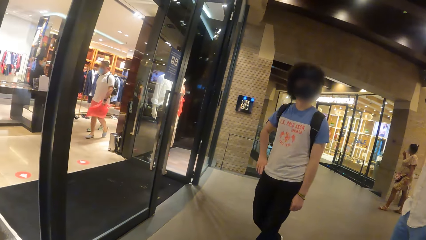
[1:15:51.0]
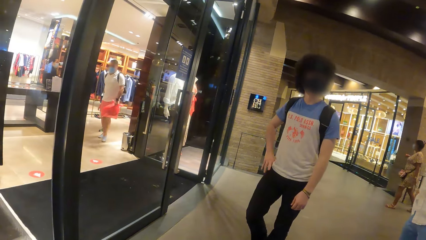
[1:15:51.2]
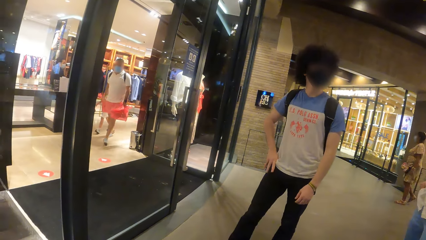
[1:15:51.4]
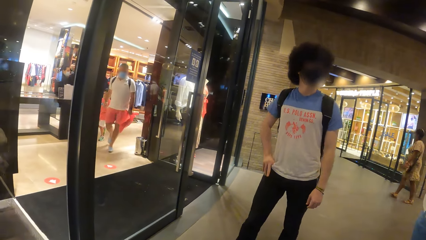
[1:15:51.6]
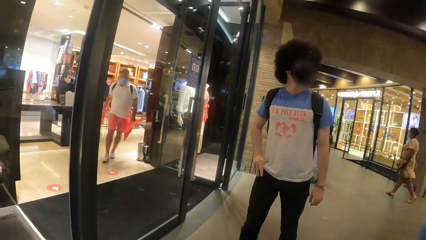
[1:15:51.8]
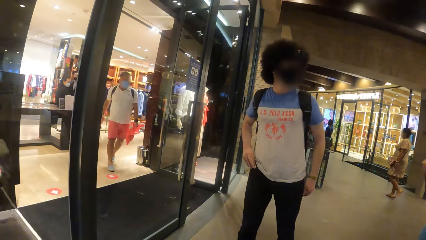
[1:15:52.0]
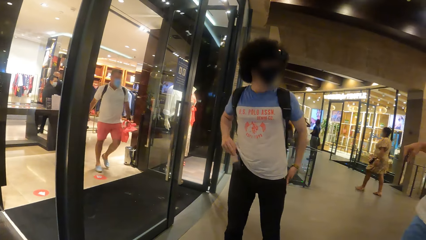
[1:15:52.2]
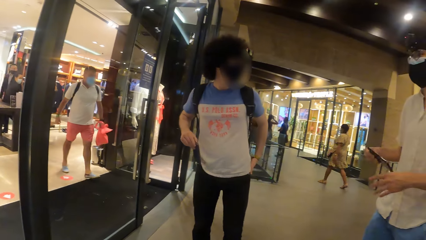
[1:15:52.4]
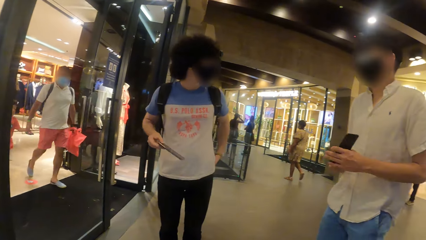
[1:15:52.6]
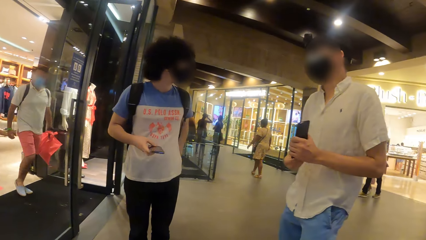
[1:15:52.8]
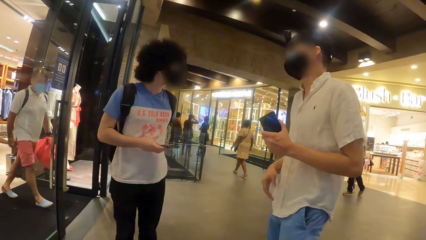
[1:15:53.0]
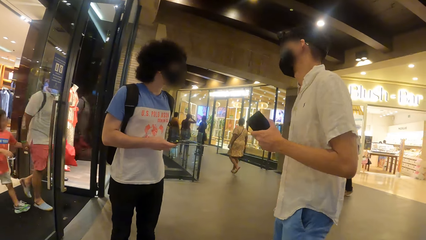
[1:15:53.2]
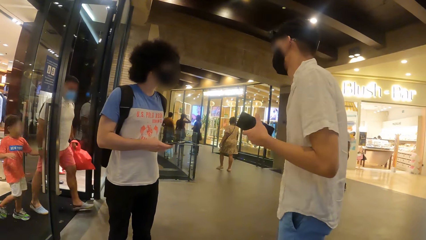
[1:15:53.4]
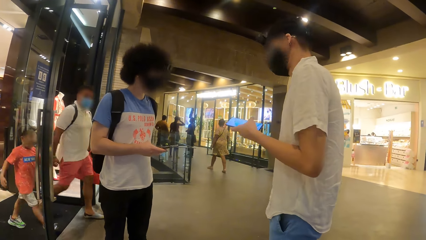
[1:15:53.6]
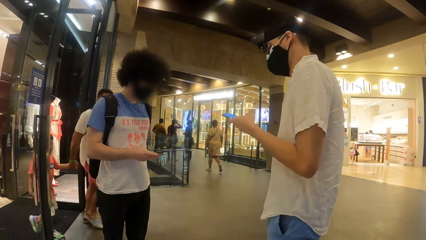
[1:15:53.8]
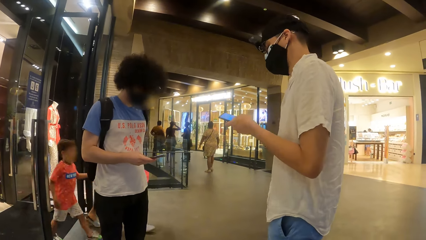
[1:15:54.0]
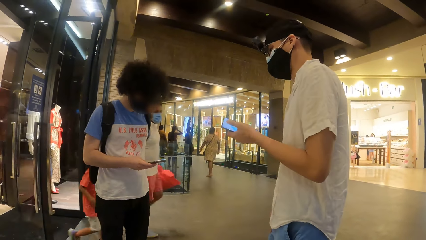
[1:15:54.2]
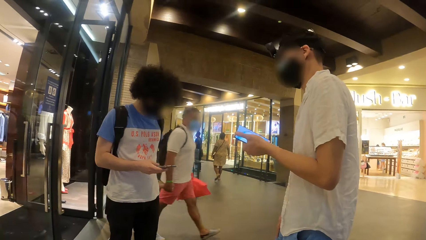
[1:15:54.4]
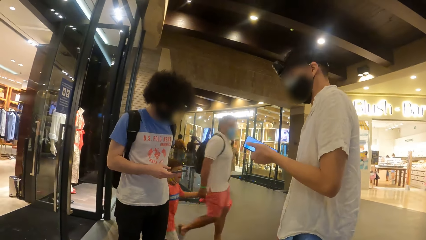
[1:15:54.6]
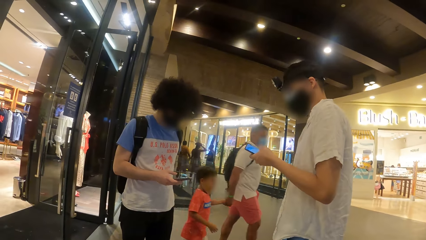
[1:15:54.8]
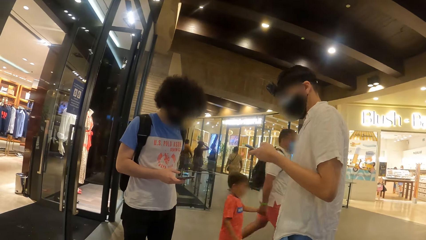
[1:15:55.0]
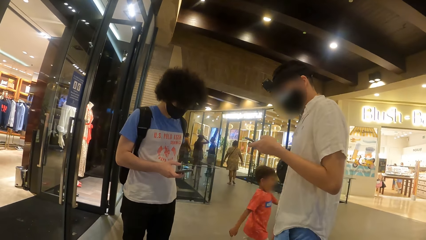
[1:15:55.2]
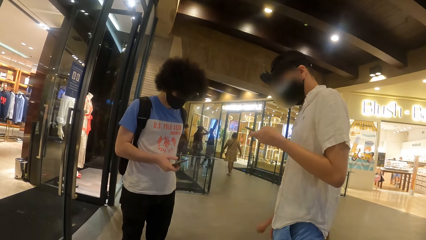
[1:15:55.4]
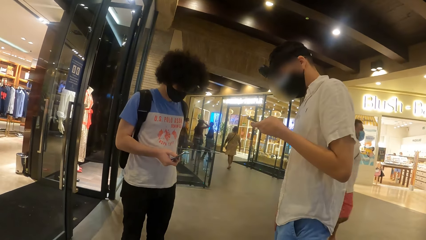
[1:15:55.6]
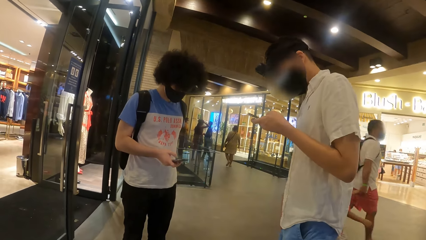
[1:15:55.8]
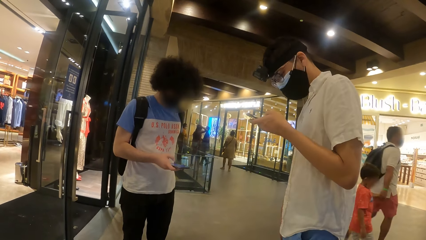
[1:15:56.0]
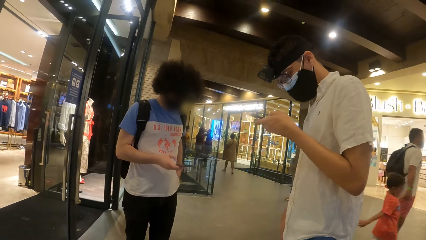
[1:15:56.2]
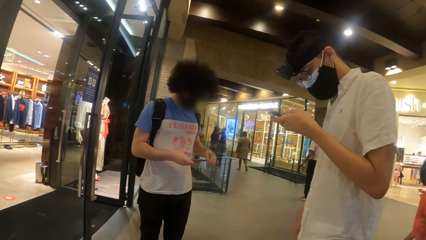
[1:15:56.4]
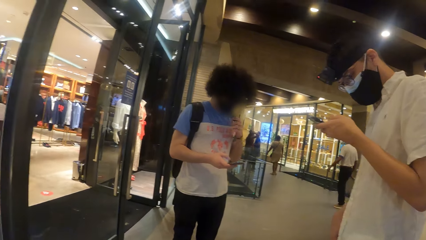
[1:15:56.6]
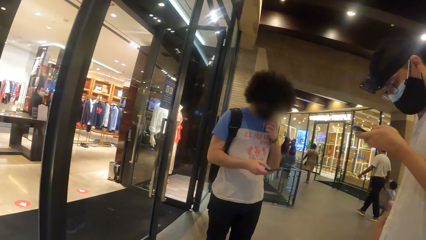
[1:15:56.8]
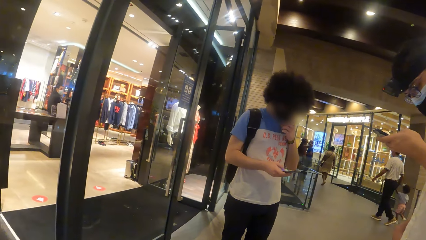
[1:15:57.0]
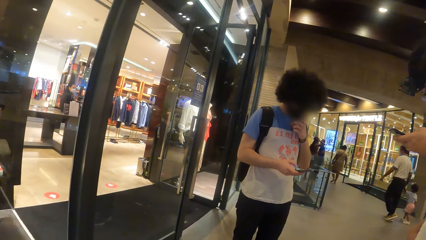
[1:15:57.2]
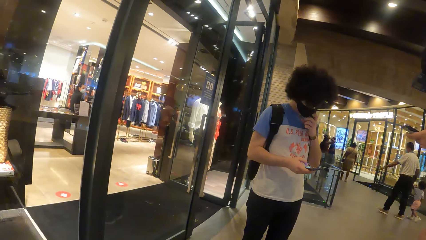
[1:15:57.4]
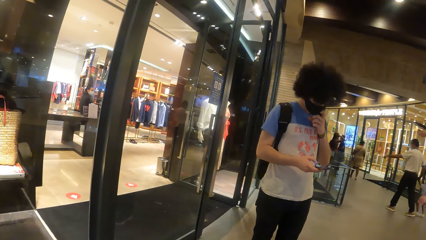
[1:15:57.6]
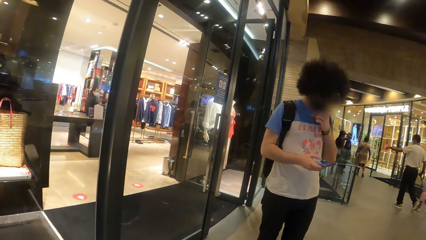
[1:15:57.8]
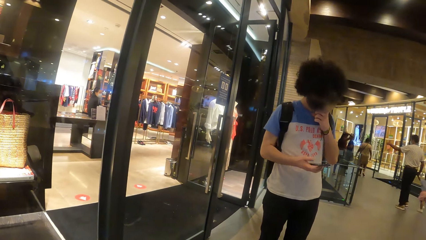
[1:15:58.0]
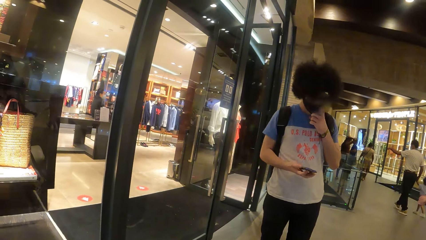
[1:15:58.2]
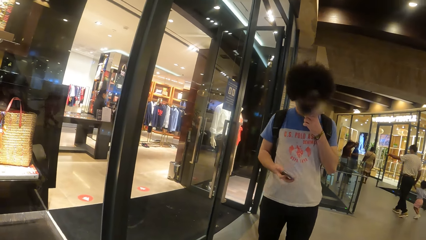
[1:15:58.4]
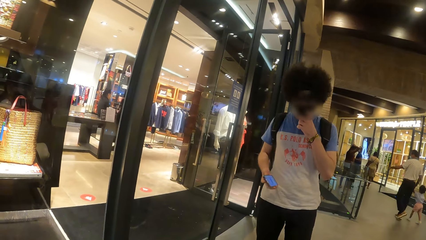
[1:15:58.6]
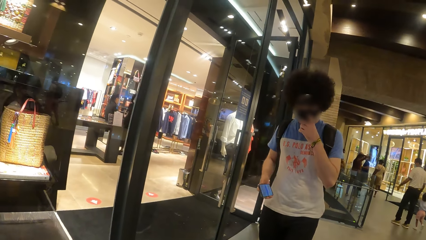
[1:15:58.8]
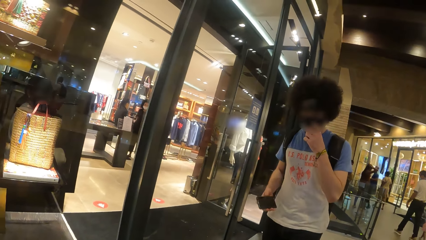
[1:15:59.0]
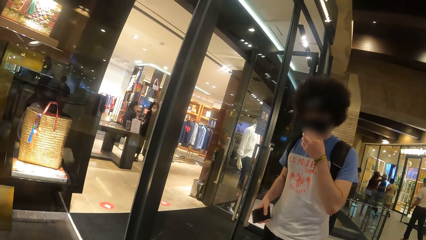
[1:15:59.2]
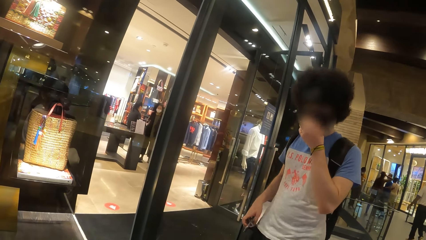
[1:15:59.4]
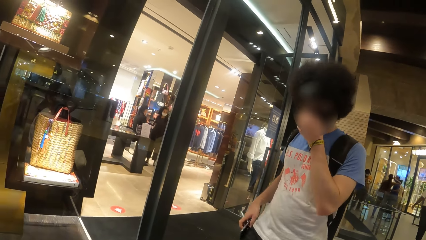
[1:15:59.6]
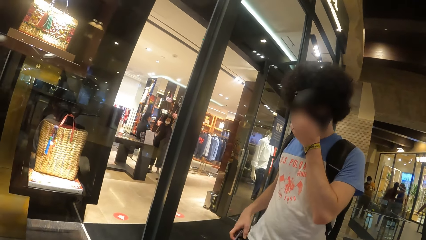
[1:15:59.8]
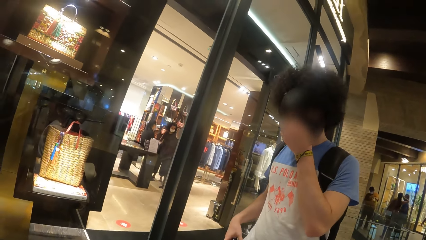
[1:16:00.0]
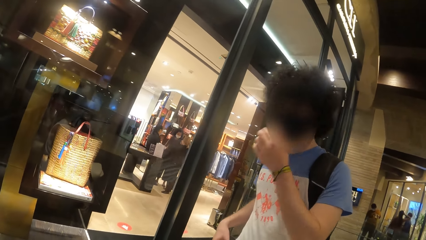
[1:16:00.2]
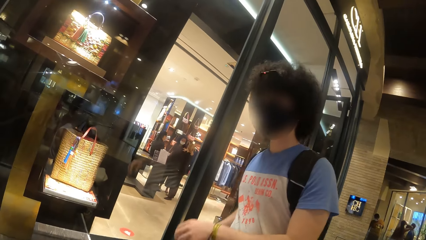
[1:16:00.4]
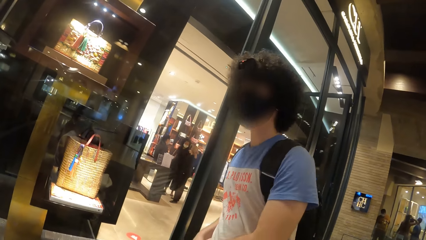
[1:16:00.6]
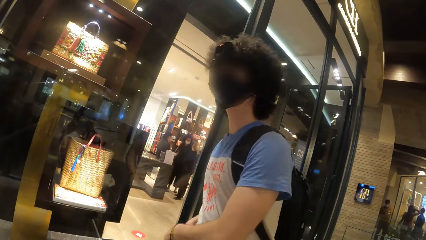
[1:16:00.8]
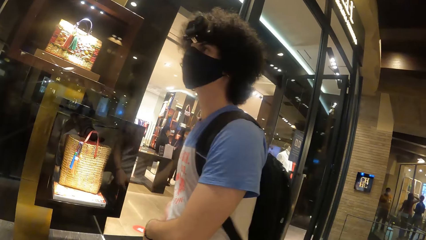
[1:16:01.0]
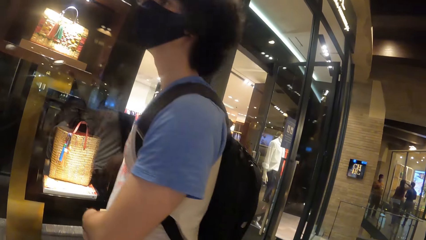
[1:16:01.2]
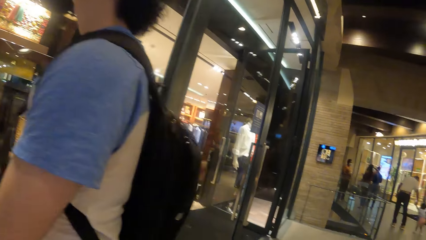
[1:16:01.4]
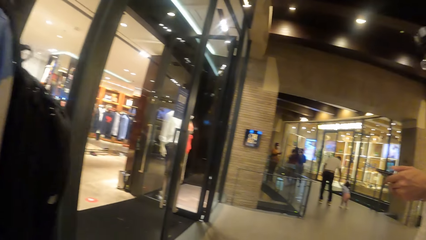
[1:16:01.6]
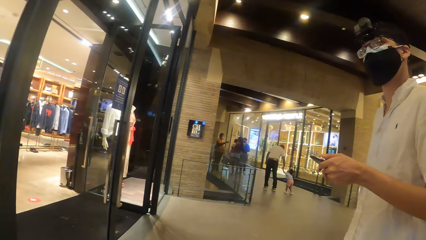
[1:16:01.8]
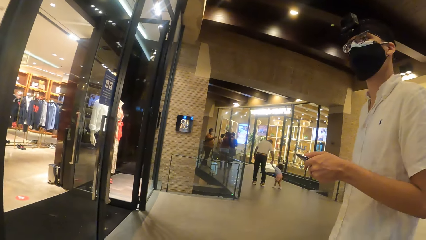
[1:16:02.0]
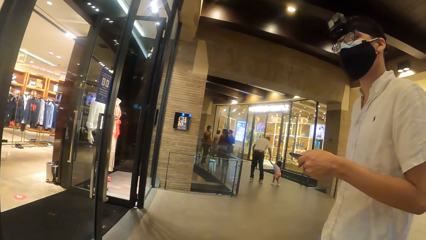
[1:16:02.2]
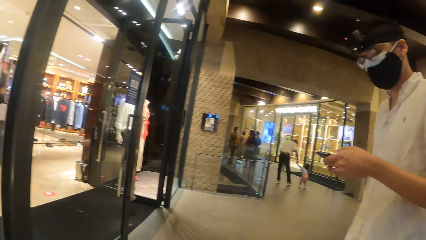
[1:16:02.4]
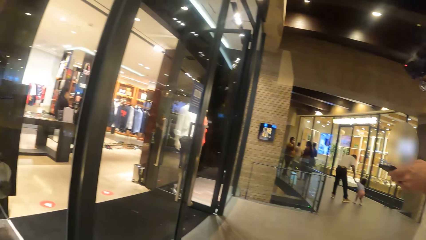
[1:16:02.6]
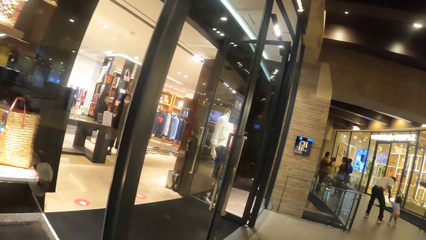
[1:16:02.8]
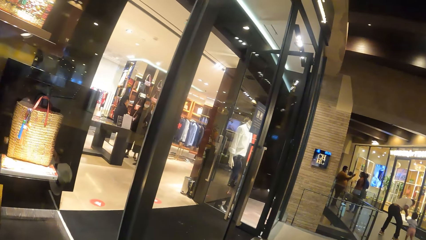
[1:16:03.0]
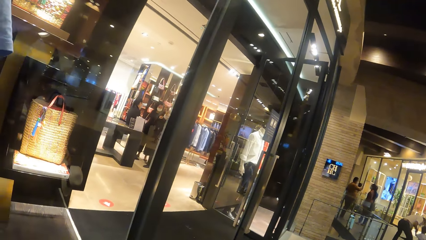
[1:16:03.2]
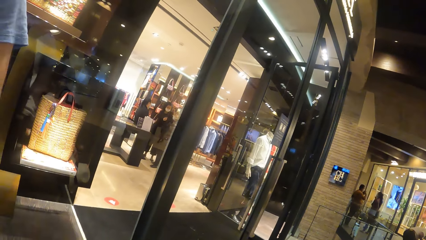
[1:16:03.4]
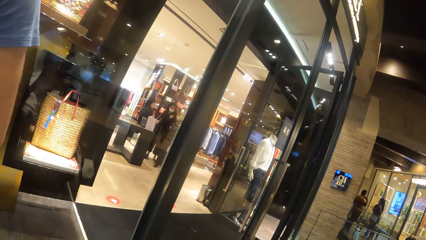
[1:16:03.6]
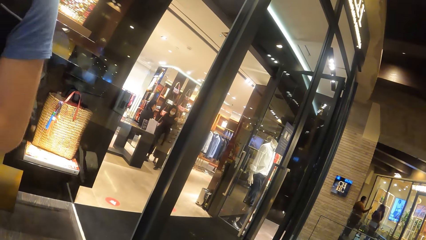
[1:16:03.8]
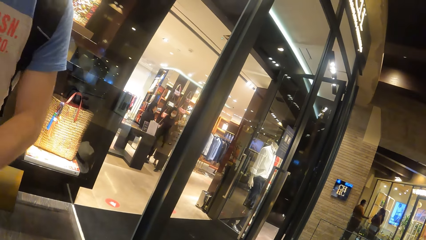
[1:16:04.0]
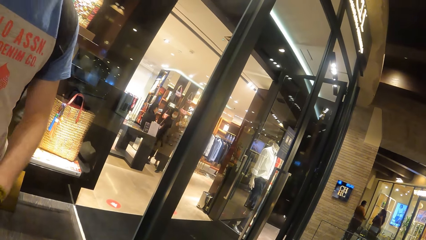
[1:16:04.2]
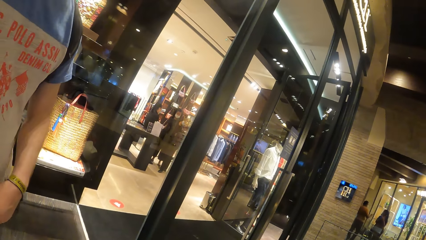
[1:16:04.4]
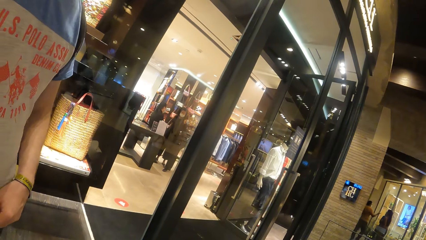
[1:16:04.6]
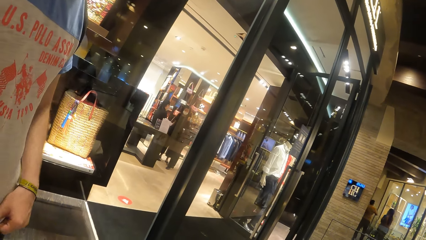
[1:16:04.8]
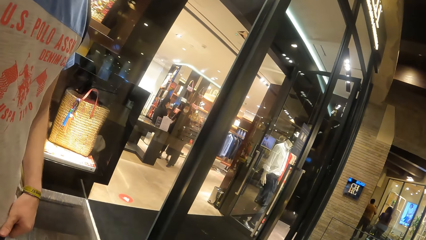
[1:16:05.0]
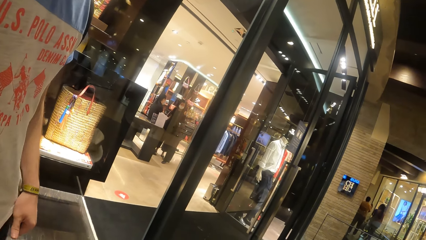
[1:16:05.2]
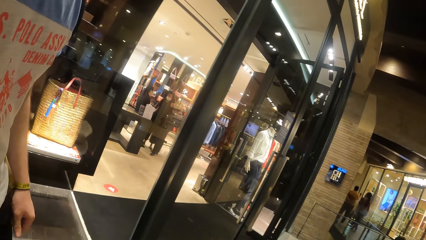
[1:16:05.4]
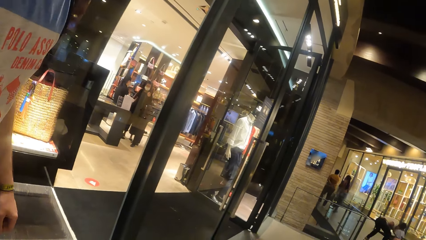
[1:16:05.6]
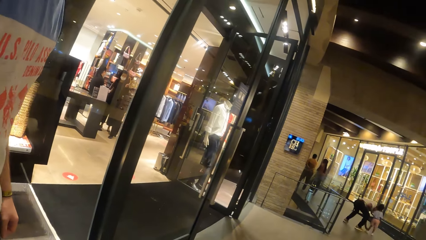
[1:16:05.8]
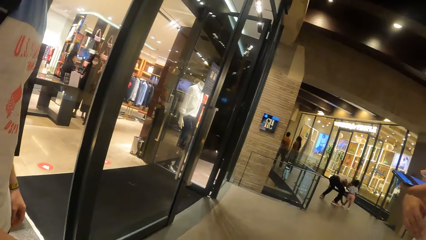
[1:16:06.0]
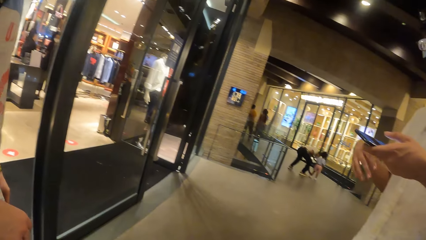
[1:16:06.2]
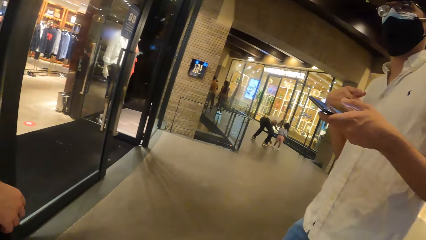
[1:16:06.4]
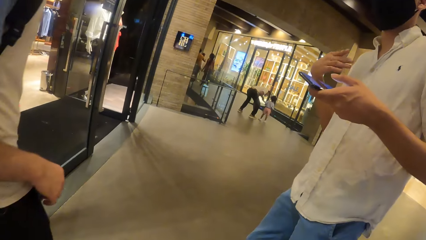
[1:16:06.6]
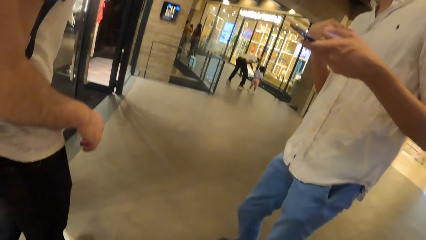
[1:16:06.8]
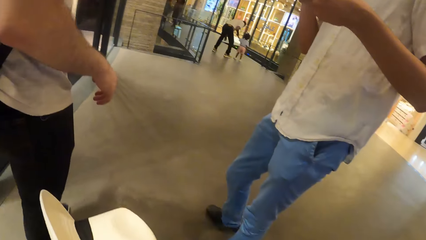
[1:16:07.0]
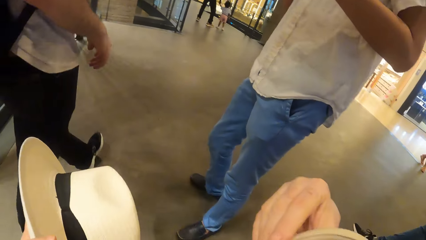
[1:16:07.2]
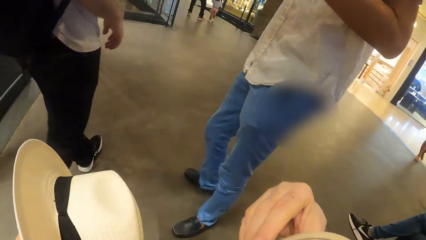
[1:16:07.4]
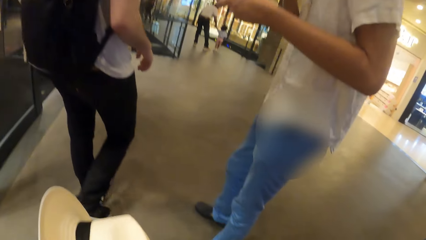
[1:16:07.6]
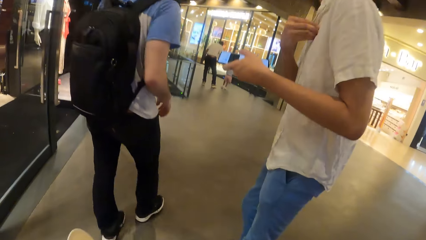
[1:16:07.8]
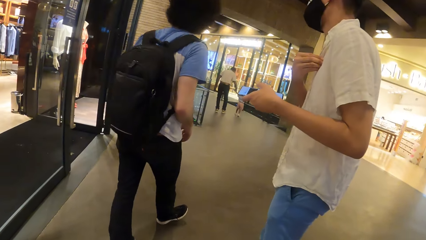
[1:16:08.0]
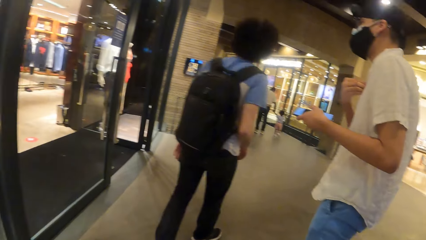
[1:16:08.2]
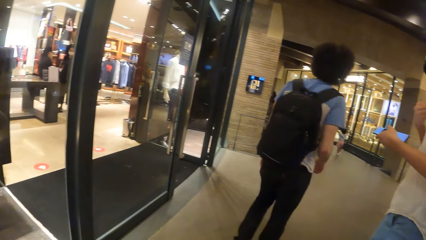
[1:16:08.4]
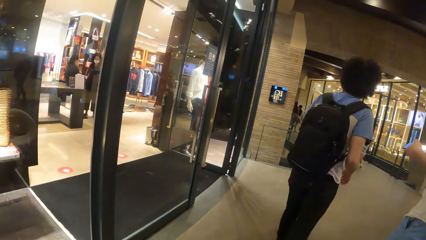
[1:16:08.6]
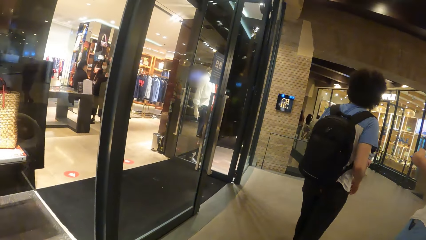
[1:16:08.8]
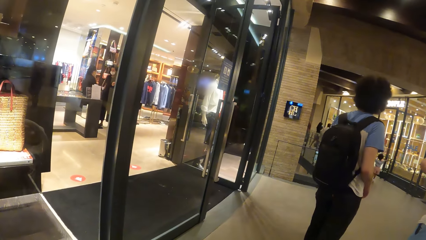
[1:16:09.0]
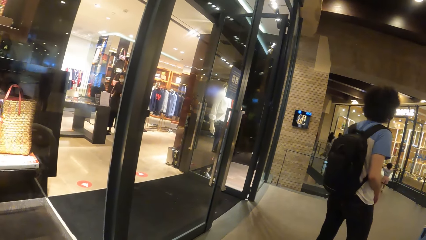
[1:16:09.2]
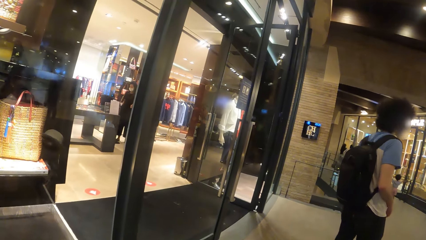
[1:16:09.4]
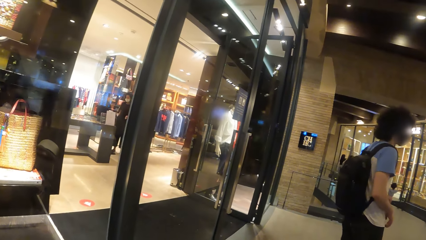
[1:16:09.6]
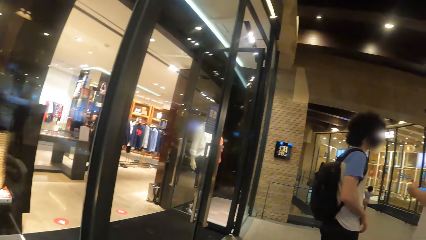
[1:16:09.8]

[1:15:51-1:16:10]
A man takes a phone from his pocket with his right hand. Another man passes a phone from his right hand to his left hand. The other man operates the phone with his left hand. The first man operates the phone with his right hand. The other man operates the phone with both hands.
